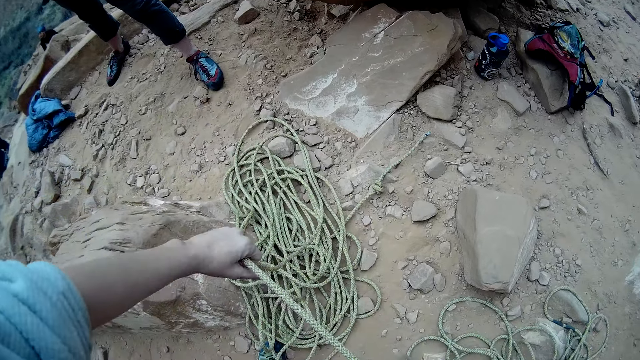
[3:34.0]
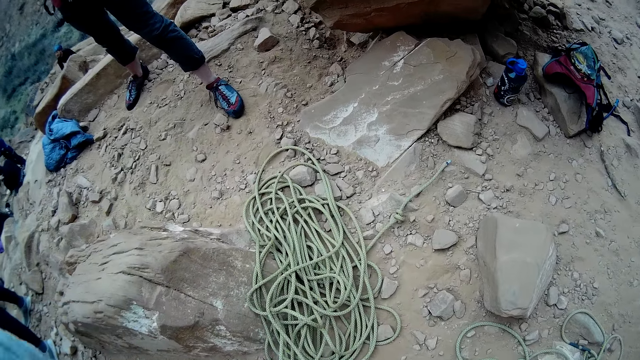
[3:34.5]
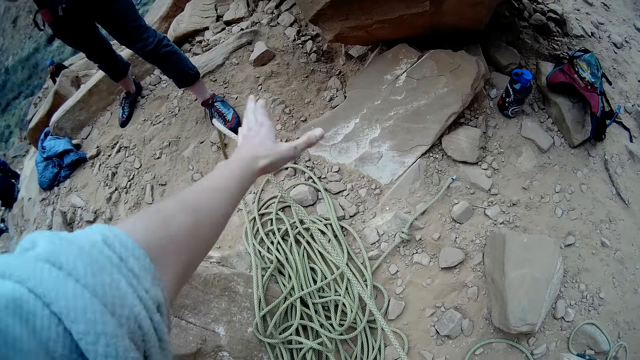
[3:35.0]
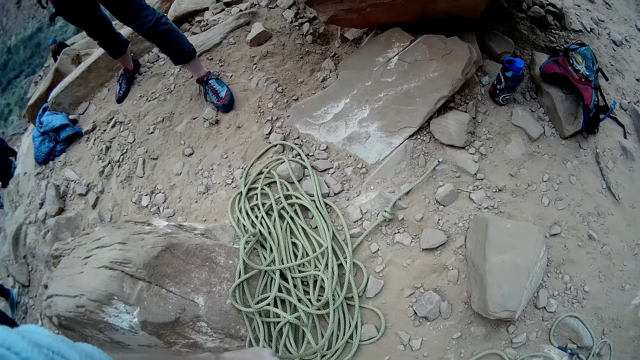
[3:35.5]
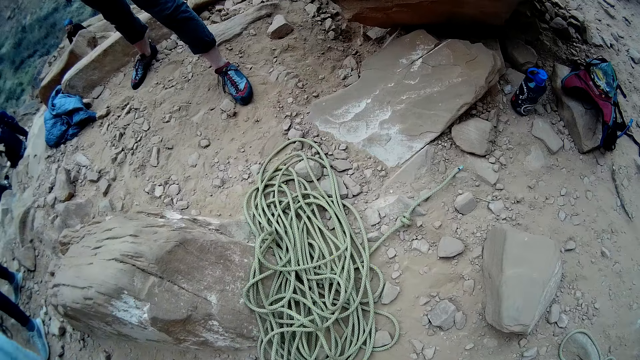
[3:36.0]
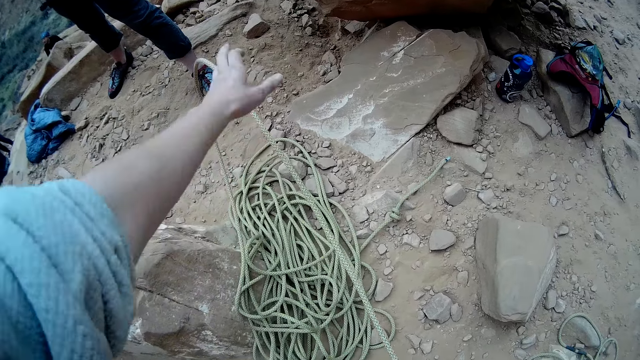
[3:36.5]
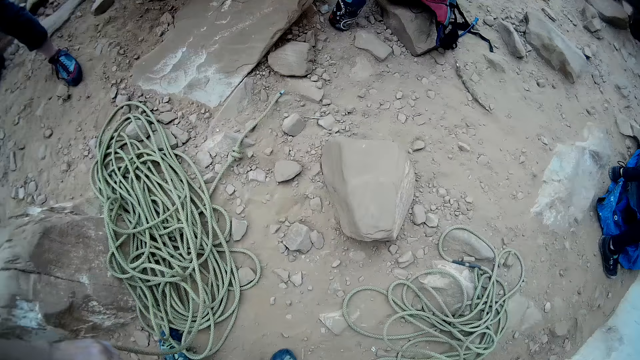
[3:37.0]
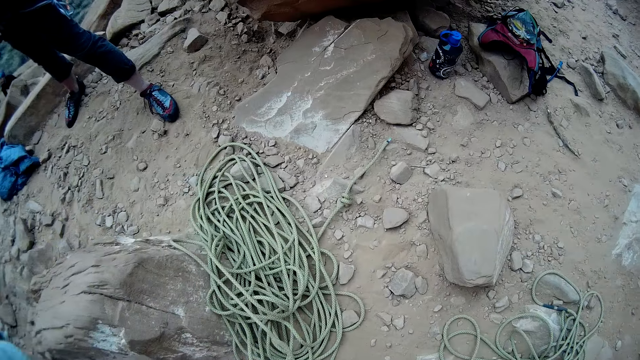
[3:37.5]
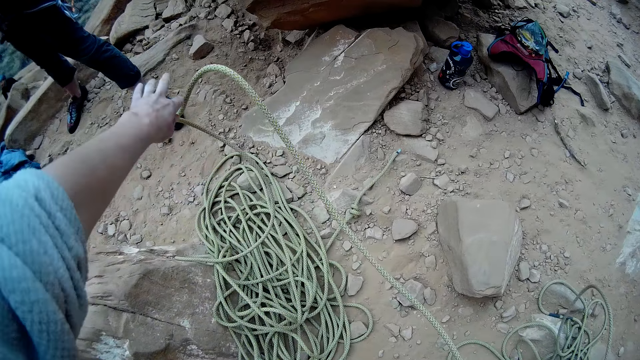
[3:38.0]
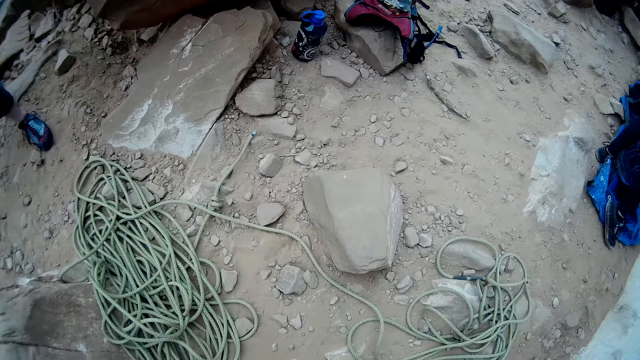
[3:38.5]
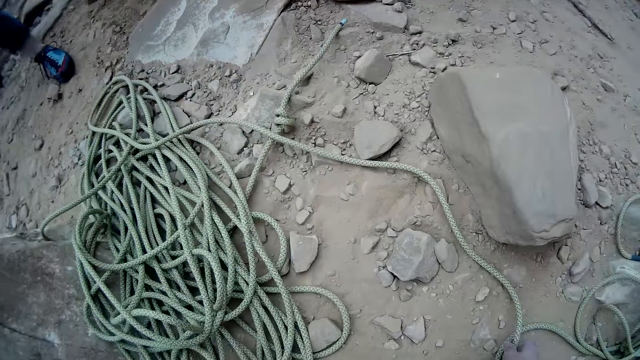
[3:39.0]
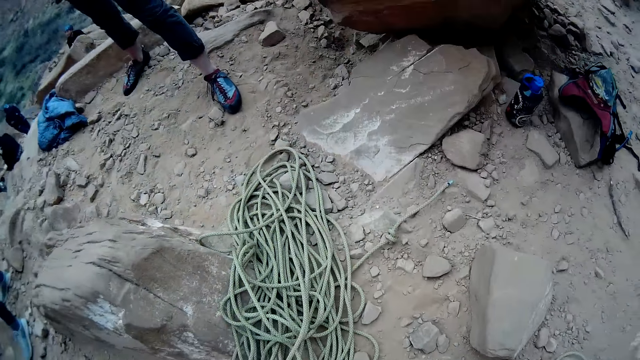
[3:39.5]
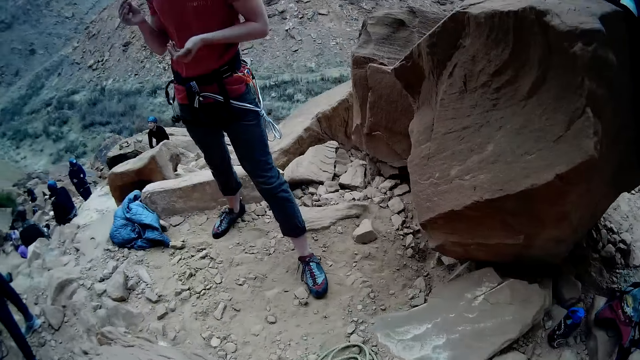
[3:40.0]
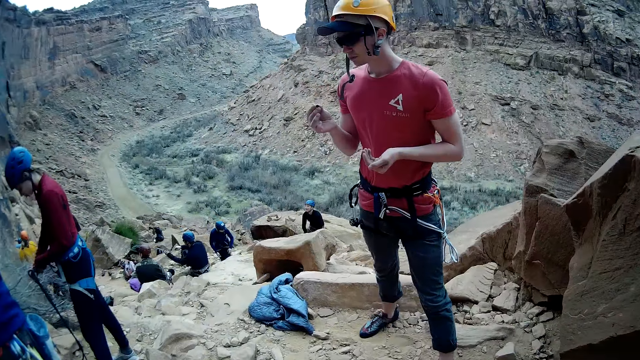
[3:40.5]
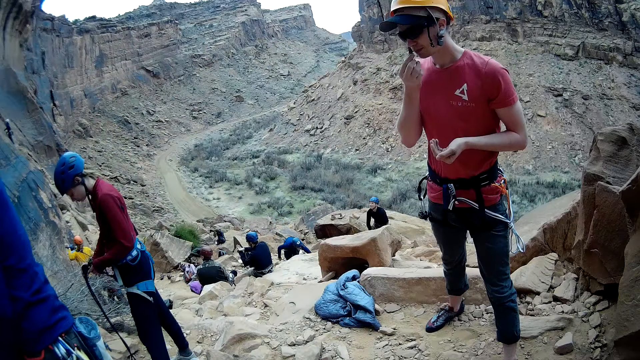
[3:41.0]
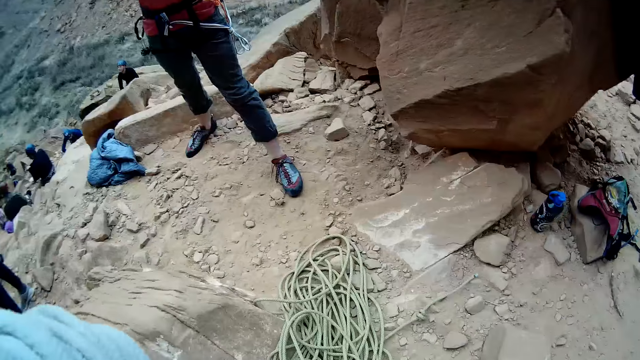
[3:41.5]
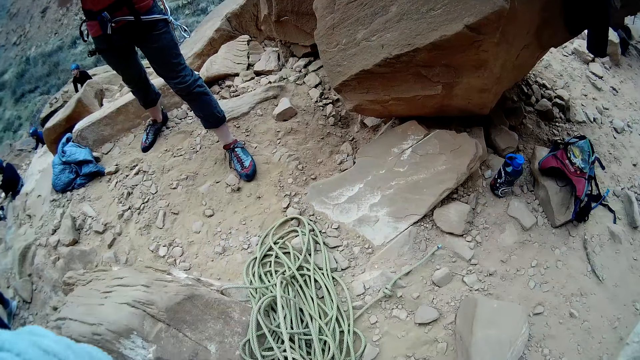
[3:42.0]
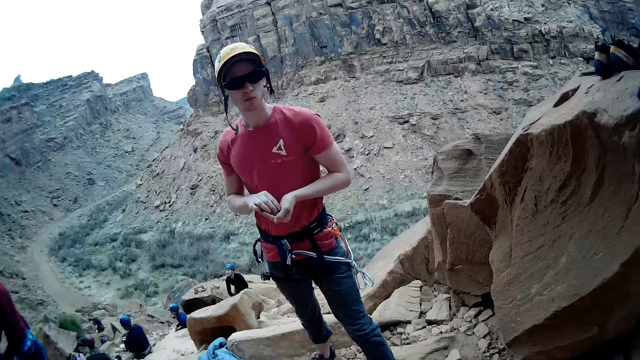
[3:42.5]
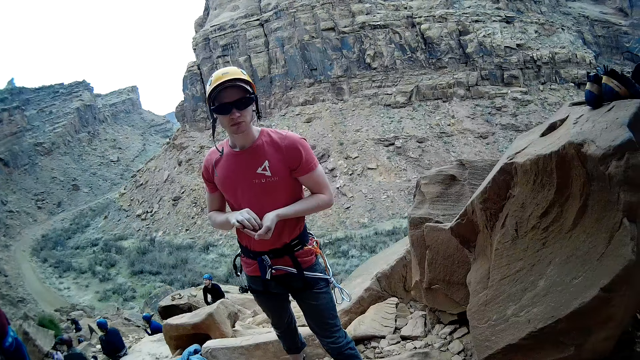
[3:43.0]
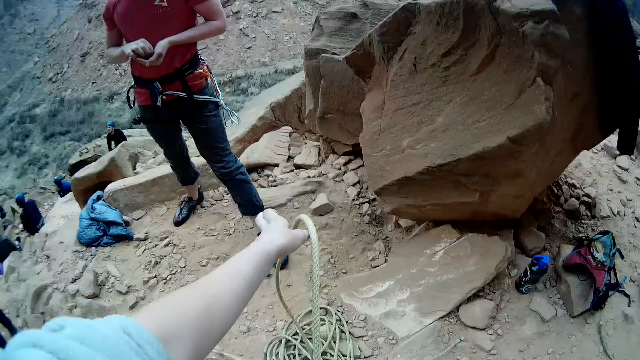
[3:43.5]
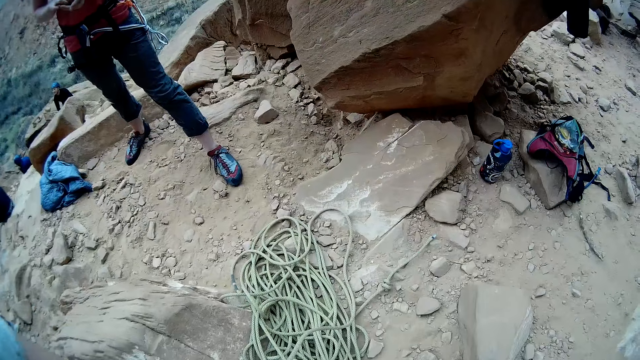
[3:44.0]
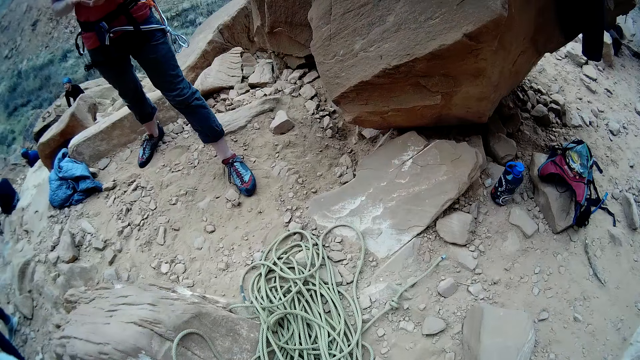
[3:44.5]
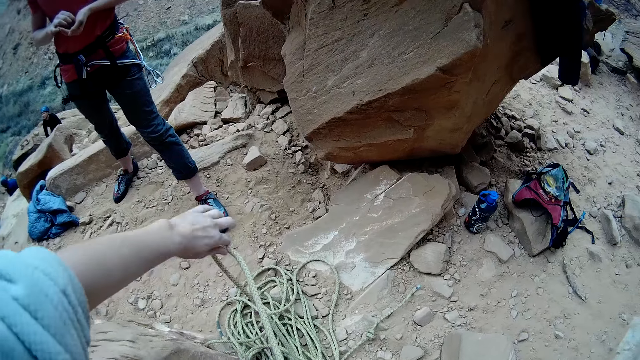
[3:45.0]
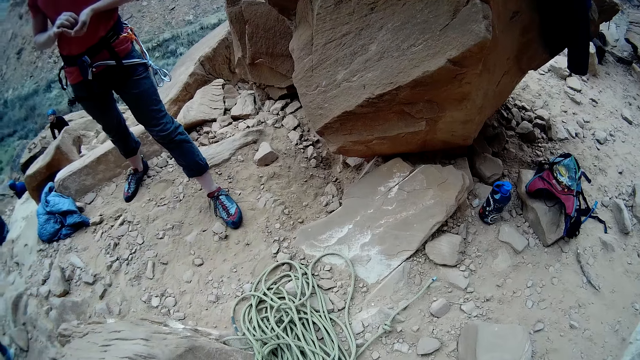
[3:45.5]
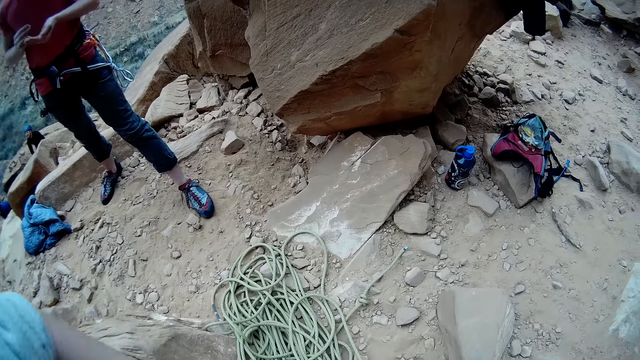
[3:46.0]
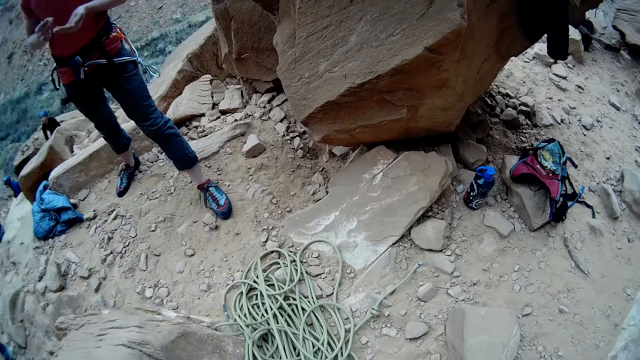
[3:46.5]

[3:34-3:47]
The camera wearer picks up the rope from the ground. A man eats something. Another man holds the belt. The camera wearer unfolds the rope. The first man eats something. The camera wearer unfolds the rope.

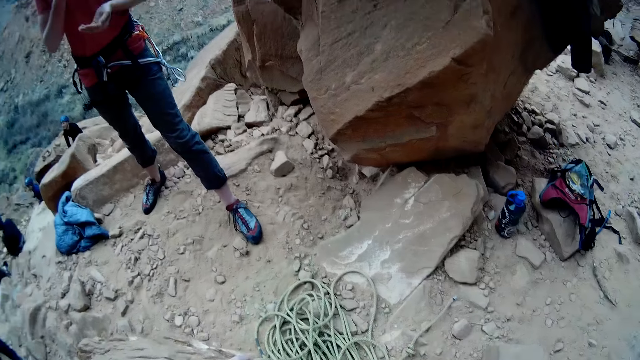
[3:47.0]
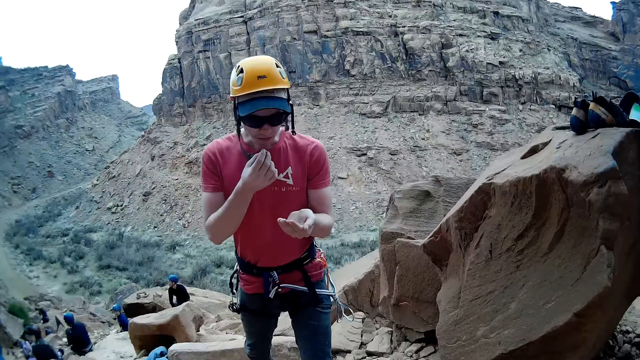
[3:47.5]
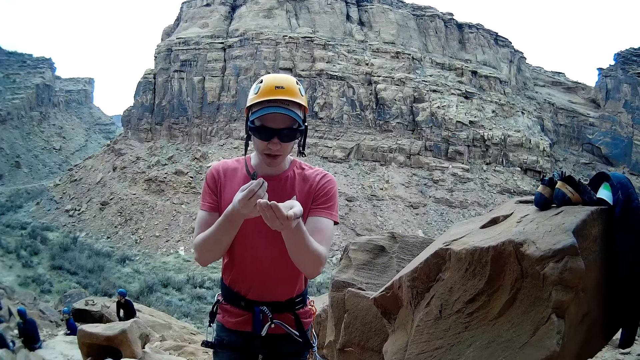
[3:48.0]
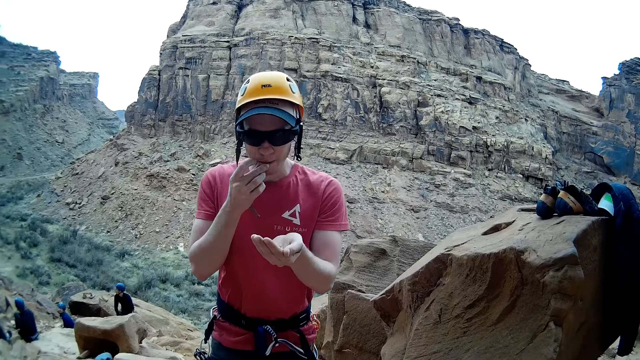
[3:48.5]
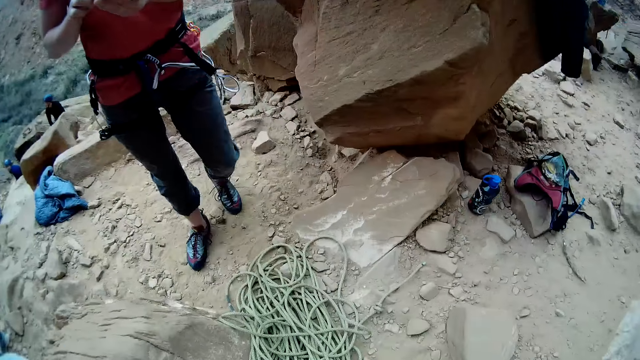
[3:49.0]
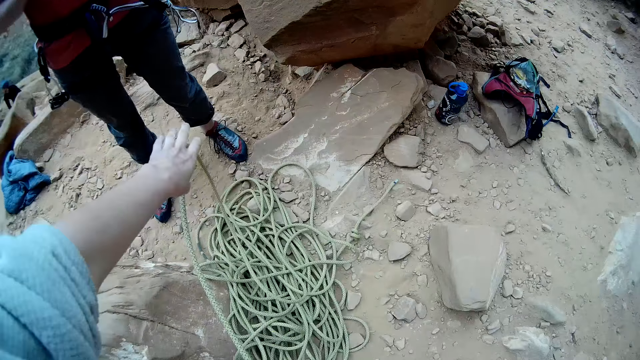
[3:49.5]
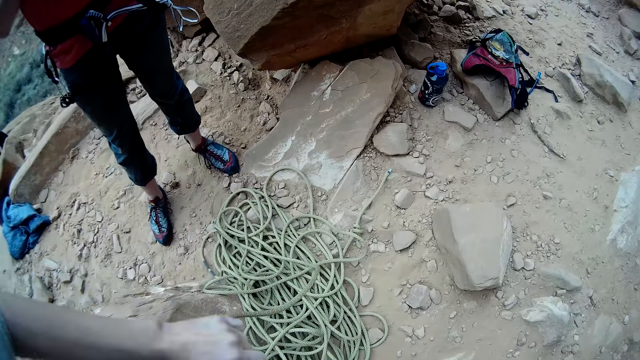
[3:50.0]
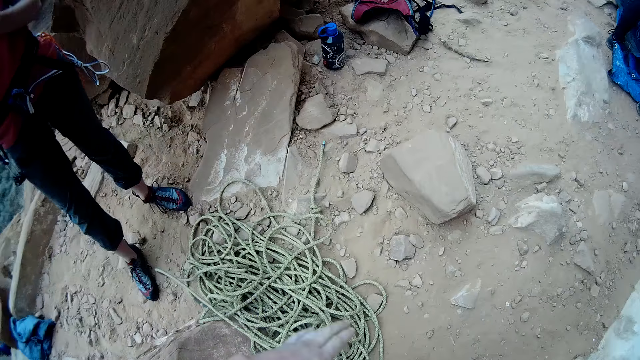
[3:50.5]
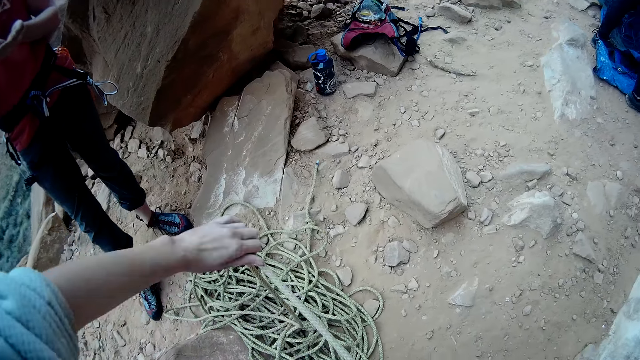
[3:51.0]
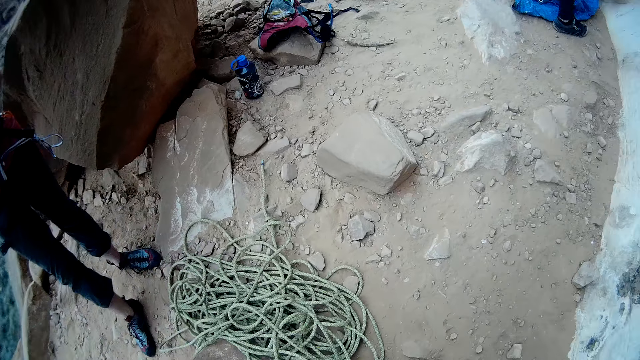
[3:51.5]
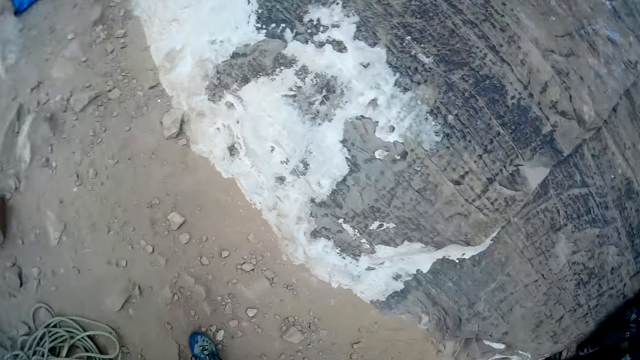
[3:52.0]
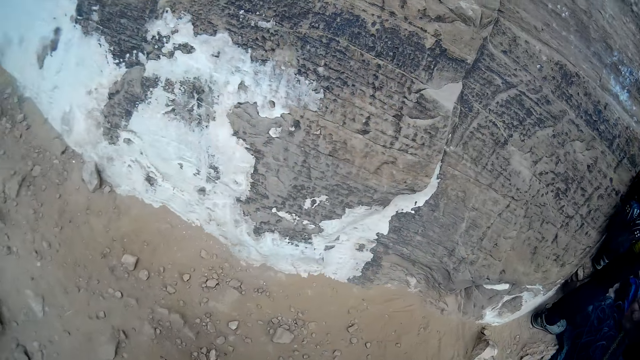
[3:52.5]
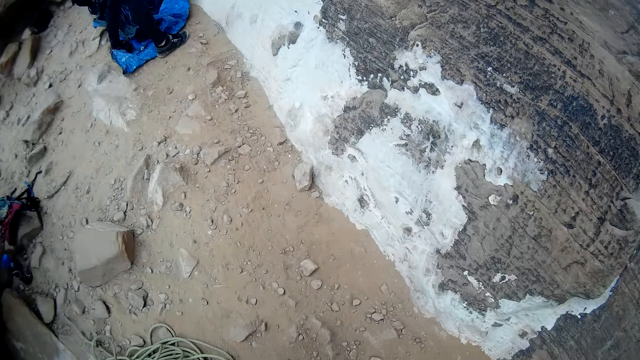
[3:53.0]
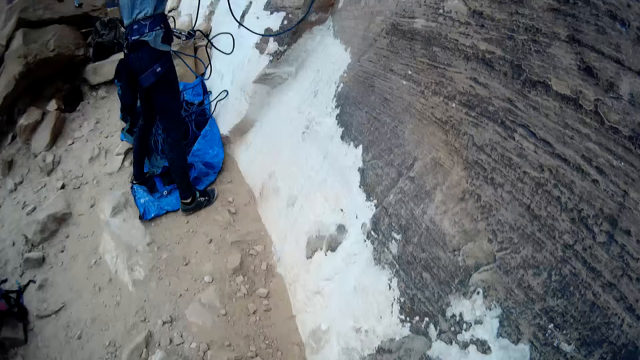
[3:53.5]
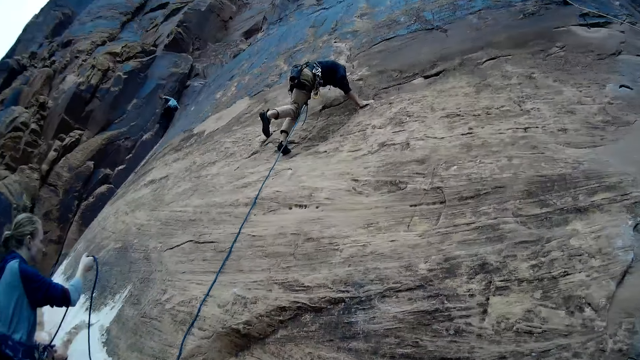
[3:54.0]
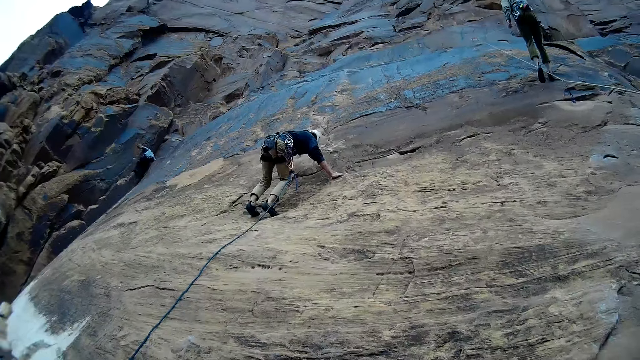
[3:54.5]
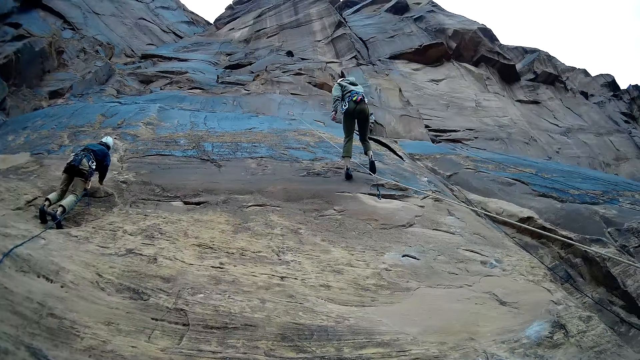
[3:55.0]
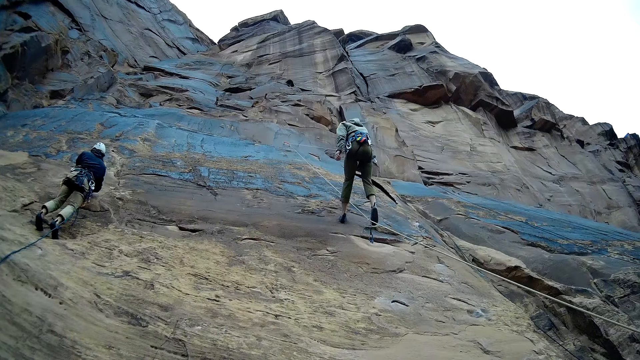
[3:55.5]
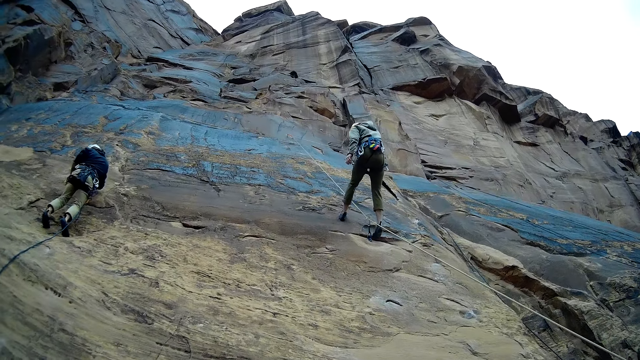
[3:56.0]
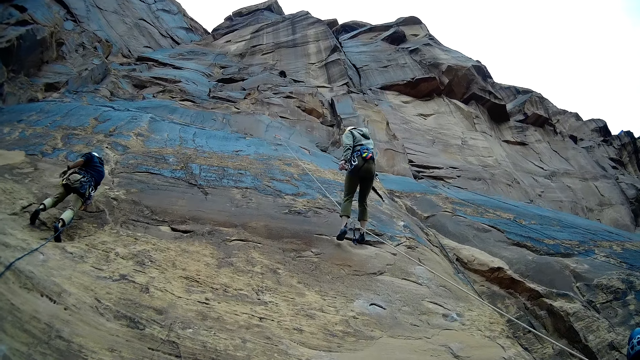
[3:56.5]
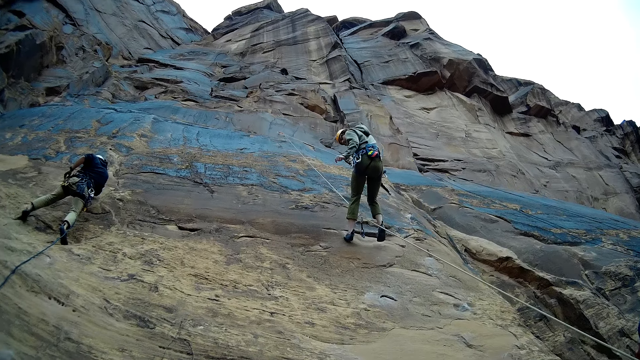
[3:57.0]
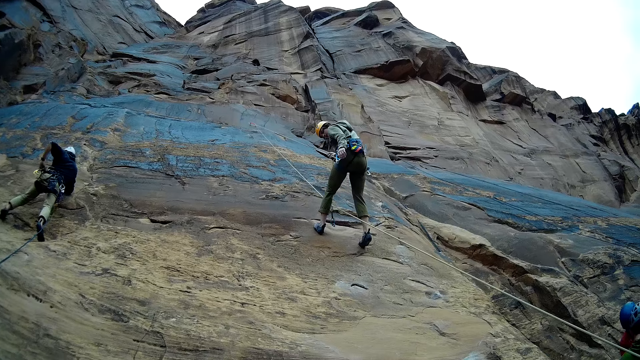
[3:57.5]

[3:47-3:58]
A man talks to another man. The camera wearer unfolds the rope. A third man holds the rope. A fourth man climbs the mountain. A fifth man gets down from the mountain.
